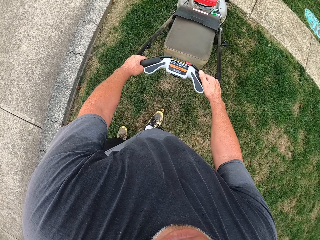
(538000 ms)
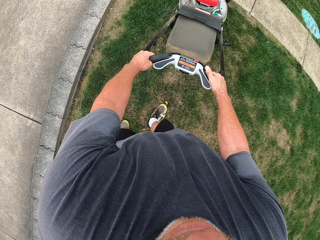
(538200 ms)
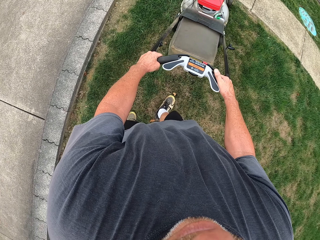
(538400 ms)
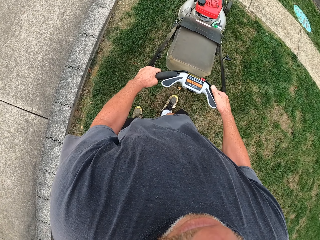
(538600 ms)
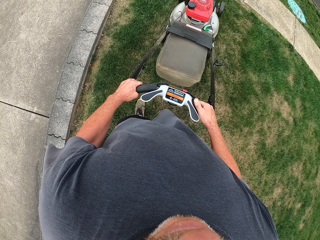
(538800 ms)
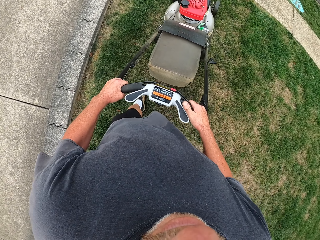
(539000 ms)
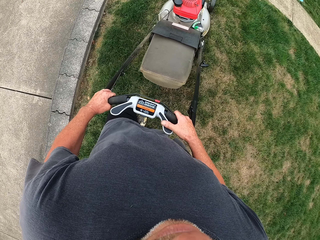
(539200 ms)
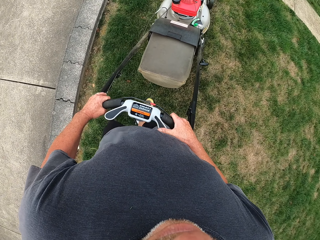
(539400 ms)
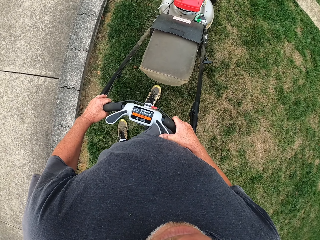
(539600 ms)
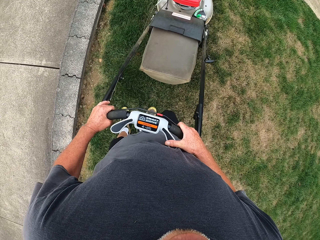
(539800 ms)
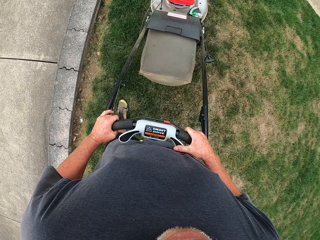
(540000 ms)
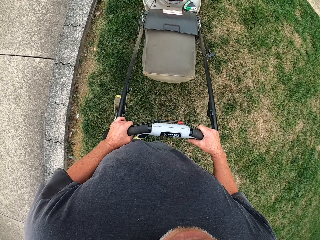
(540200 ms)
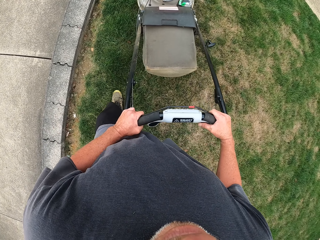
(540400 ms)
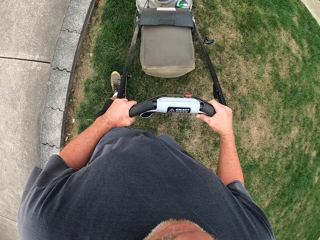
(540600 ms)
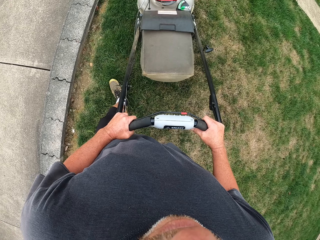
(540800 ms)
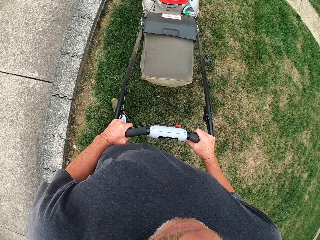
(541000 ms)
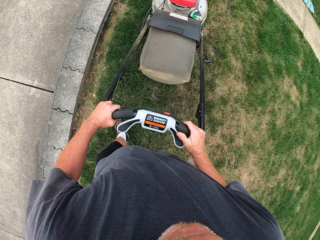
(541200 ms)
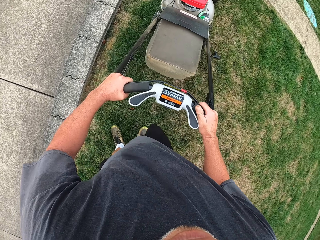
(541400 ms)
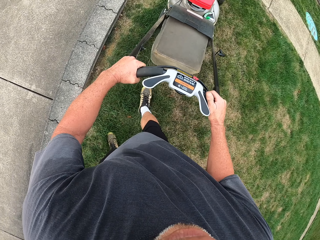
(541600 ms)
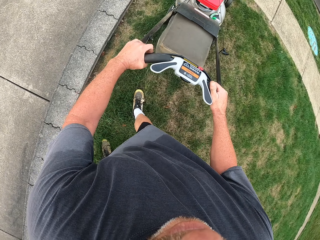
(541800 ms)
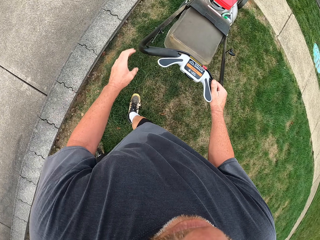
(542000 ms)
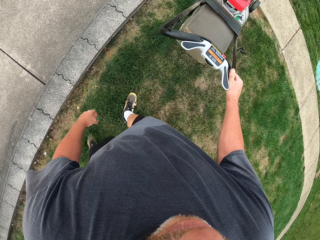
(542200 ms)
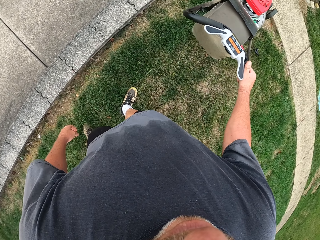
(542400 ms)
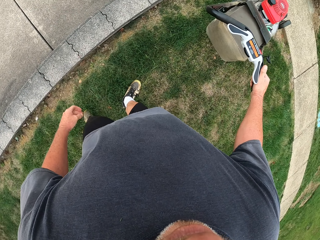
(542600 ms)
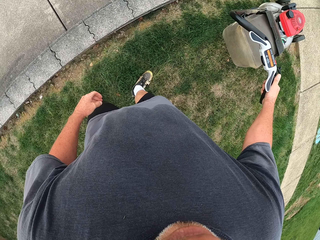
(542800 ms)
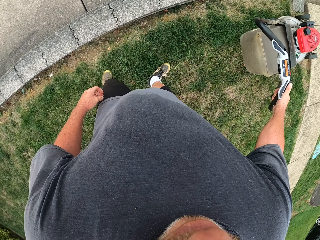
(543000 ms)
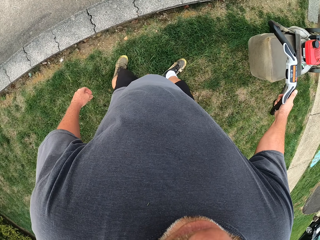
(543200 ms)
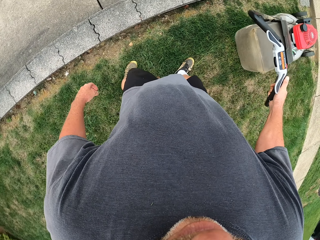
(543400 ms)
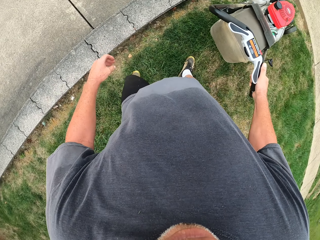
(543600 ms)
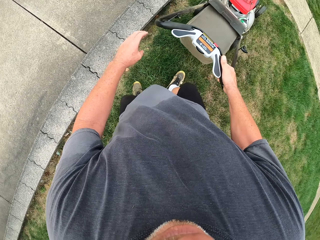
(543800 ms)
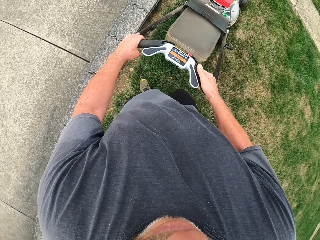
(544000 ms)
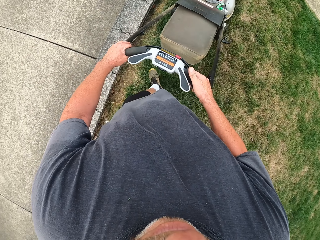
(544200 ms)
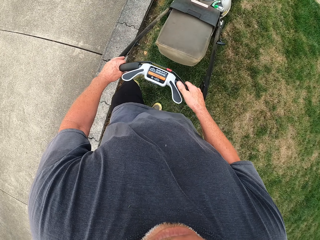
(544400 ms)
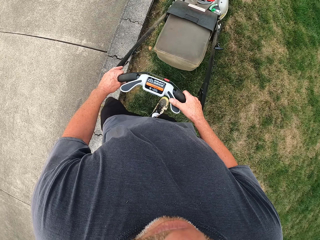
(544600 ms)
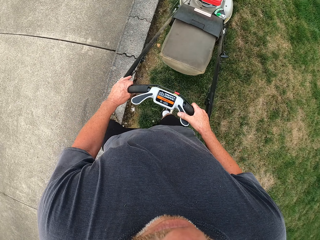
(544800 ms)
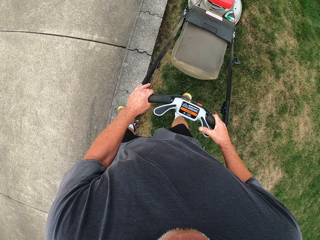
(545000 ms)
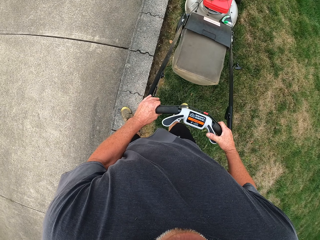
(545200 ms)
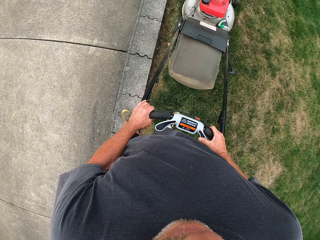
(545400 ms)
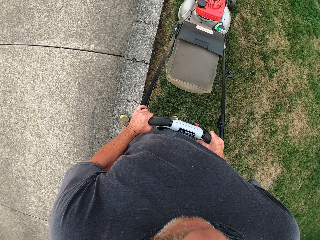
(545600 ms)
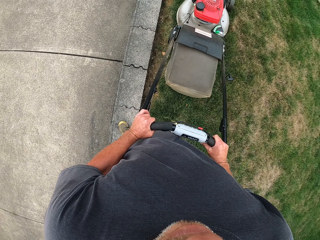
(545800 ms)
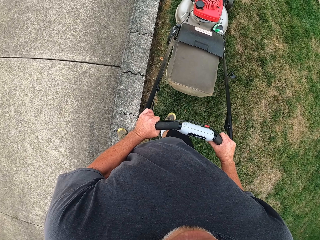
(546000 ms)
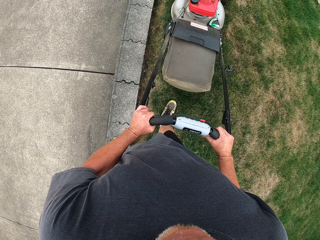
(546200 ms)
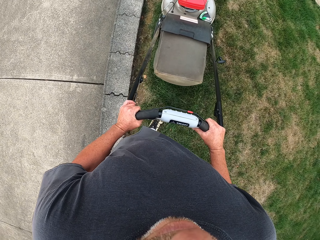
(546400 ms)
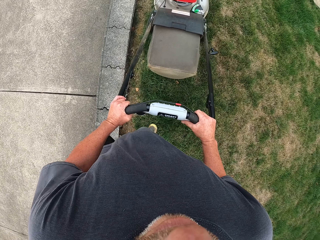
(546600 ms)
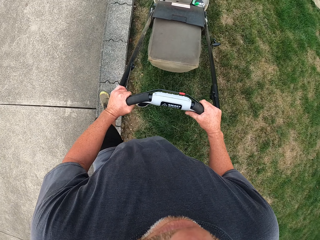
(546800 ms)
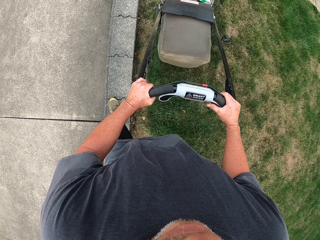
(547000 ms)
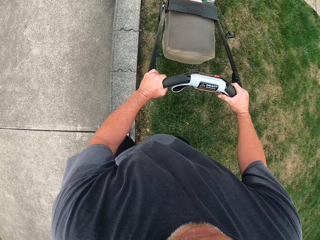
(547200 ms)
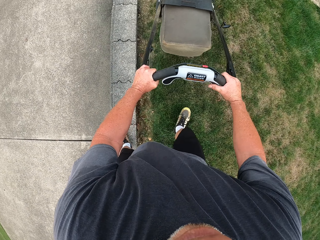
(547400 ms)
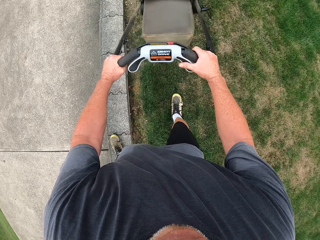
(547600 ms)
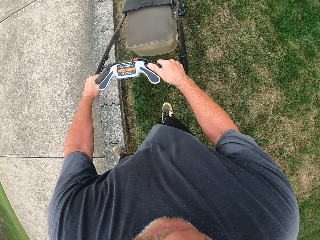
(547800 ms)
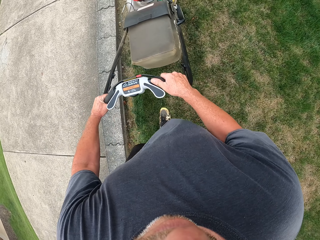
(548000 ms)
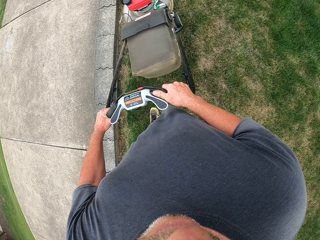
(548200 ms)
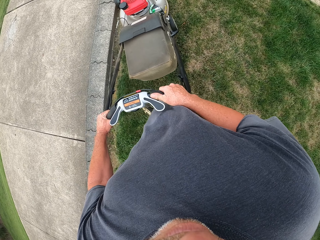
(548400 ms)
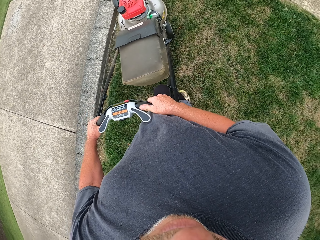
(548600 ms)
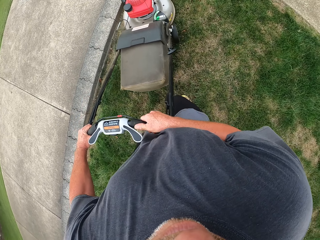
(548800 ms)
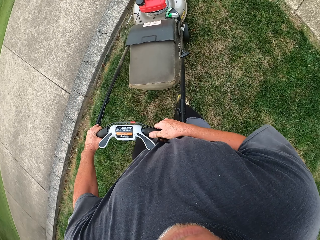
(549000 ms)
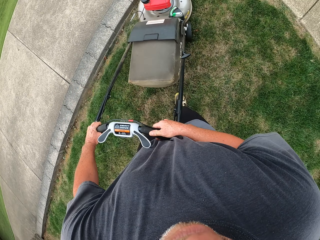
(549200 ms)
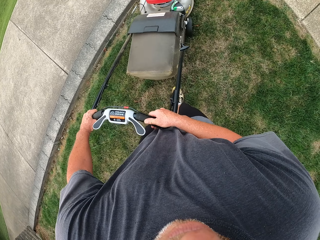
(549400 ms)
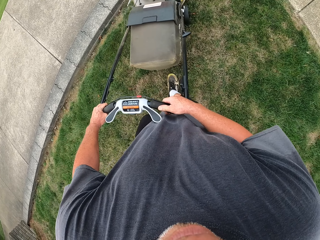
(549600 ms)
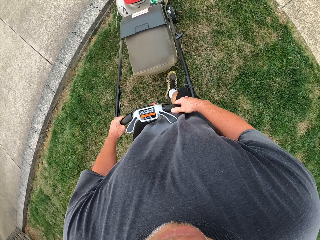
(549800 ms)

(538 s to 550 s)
The camera wearer removes a hand from the lawn mower. They cut grass with the lawn mower. They put a hand on the lawn mower. They cut grass with the lawn mower.

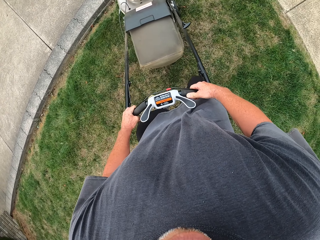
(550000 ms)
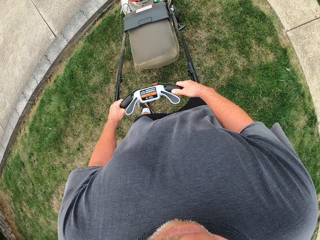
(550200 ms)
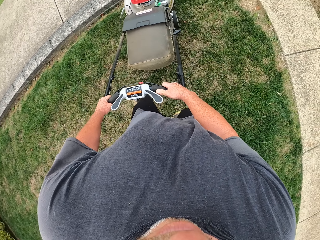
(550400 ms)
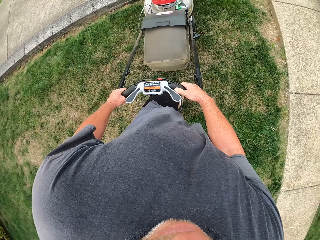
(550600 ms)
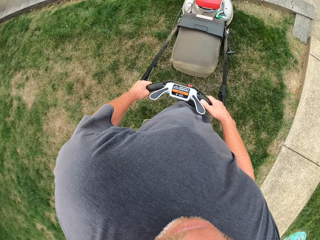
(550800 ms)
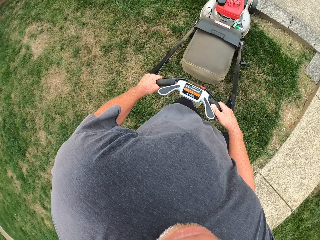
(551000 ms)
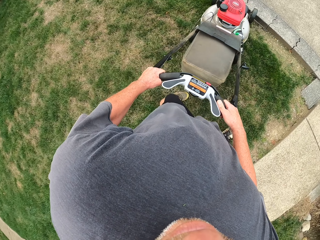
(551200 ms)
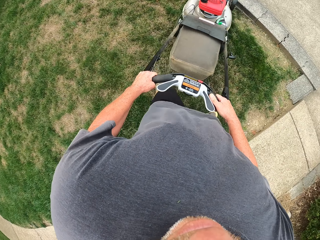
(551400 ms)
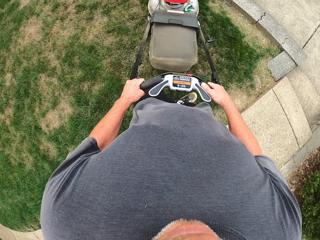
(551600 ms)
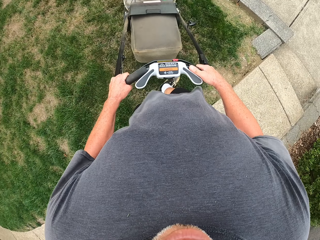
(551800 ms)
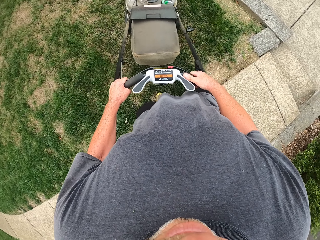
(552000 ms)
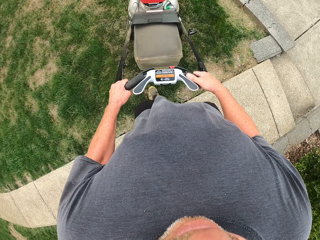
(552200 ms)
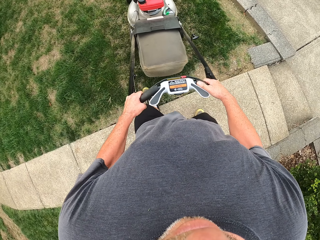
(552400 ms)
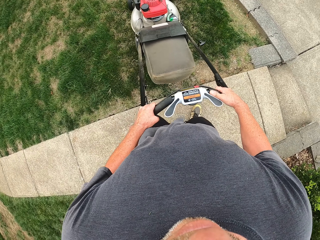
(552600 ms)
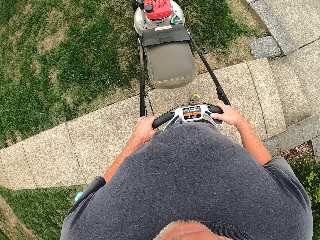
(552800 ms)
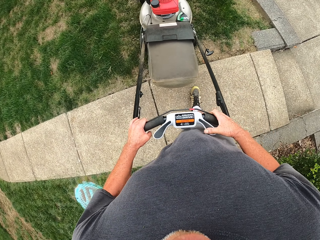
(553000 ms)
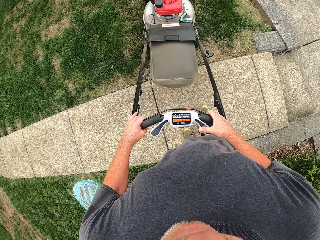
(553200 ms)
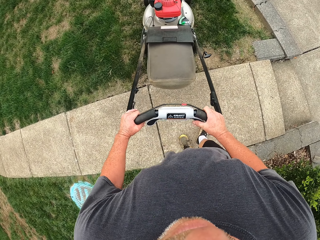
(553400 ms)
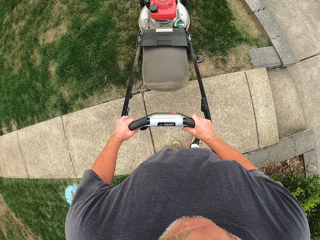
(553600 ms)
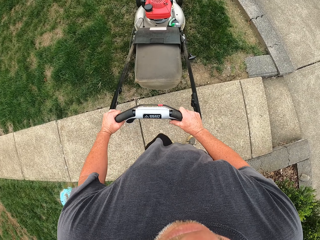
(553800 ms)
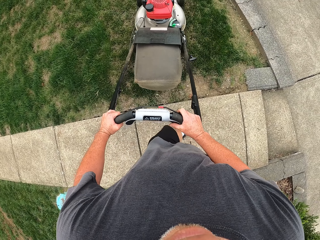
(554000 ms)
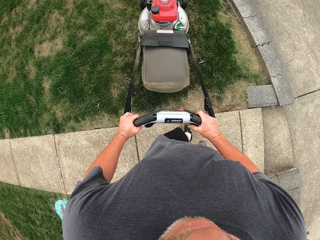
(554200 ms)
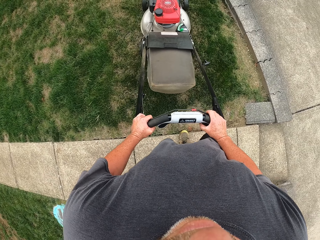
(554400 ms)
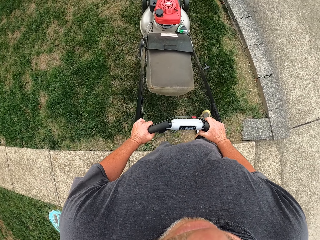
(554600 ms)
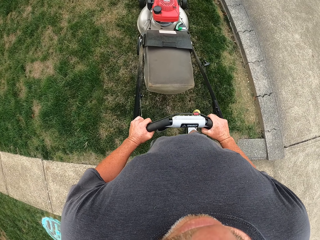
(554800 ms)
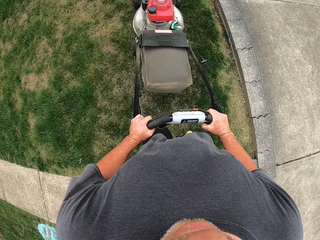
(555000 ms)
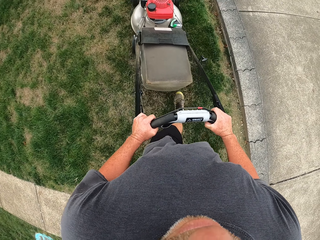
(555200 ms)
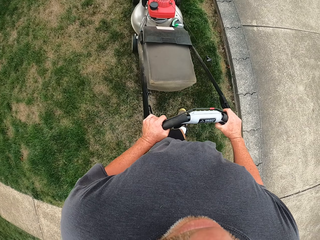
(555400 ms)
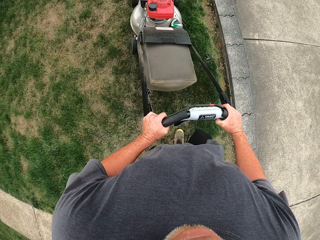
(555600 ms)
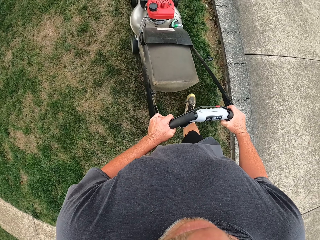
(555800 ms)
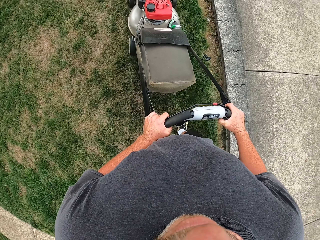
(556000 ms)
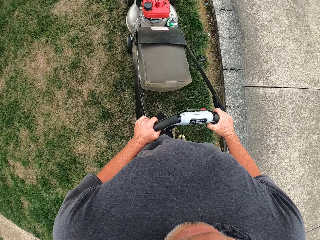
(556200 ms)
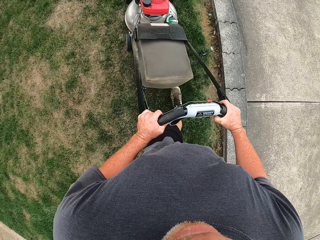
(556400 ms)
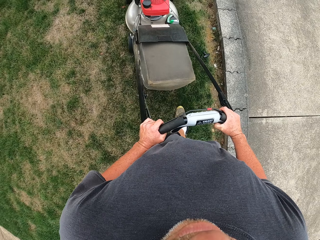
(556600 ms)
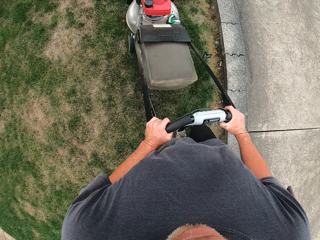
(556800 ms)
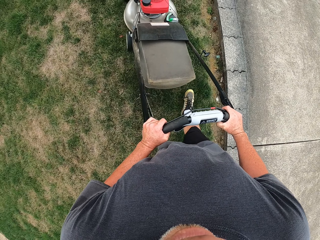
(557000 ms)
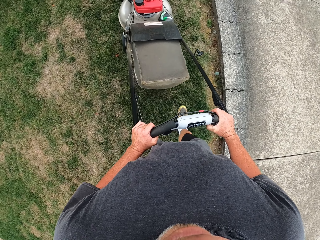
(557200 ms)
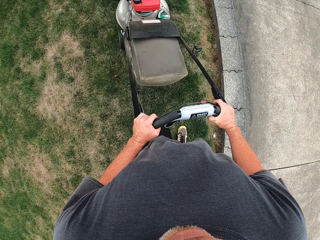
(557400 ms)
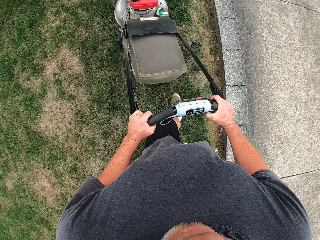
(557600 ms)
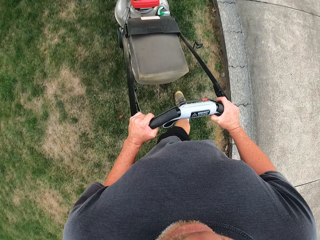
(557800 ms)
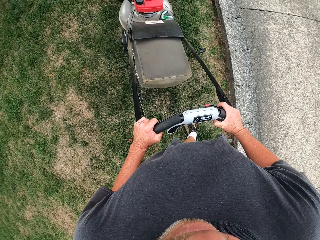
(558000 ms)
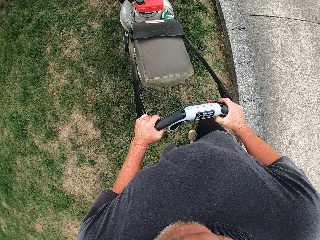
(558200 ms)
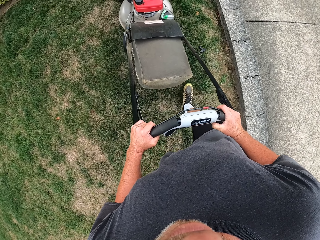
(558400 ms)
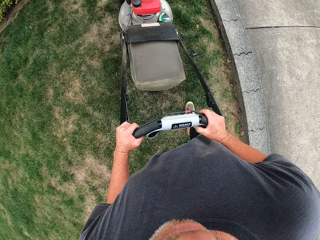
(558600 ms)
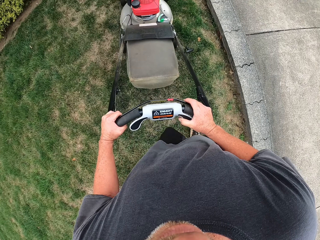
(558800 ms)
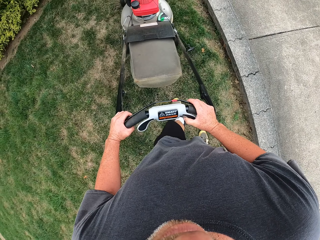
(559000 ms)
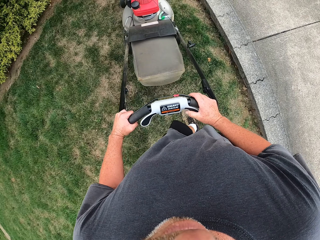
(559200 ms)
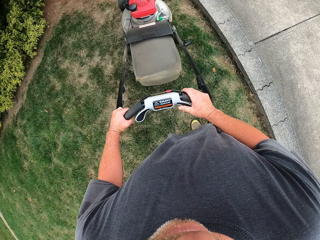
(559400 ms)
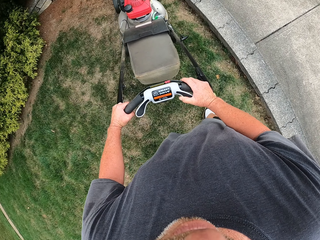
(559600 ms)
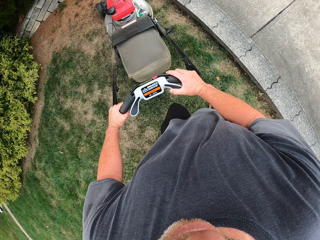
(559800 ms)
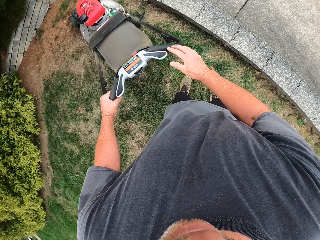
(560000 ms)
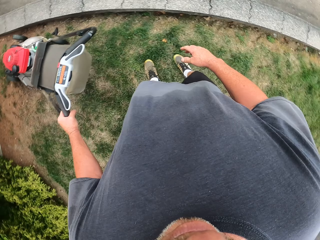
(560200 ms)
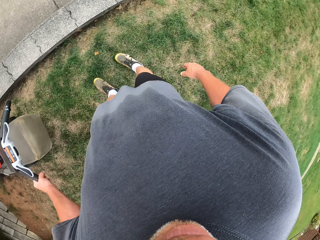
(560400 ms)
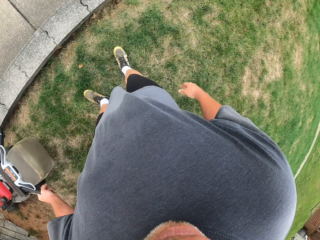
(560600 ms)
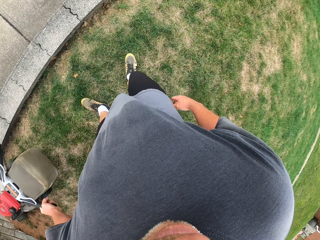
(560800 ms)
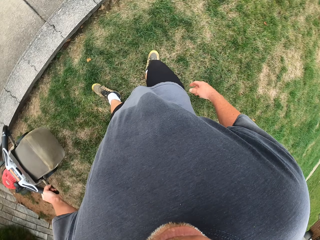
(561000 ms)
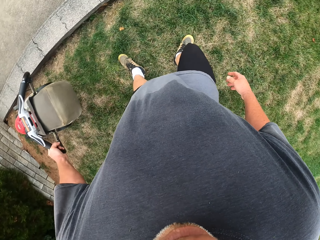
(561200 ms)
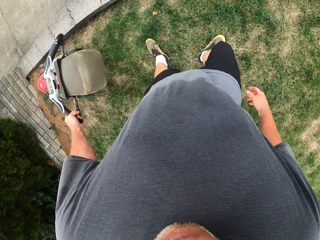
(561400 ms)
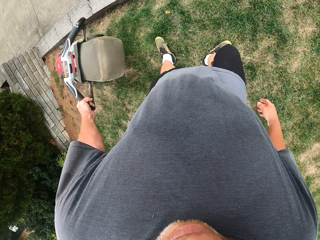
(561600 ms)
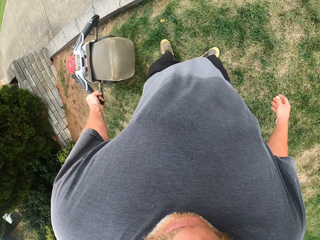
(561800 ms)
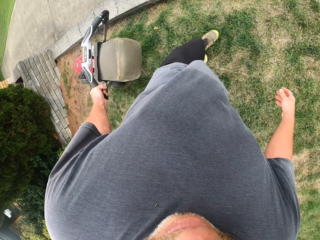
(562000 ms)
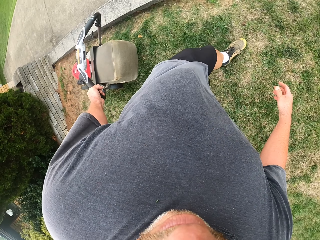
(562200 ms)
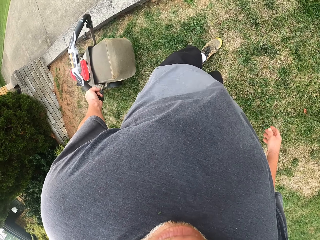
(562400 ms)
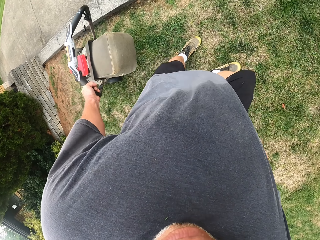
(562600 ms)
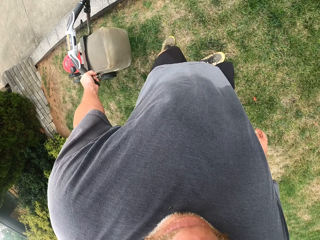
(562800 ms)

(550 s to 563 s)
The camera wearer looks around.
